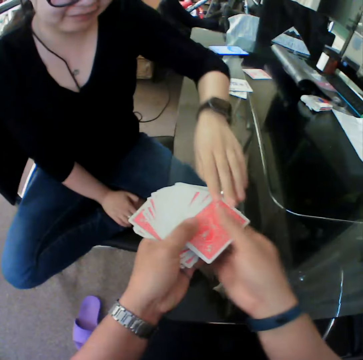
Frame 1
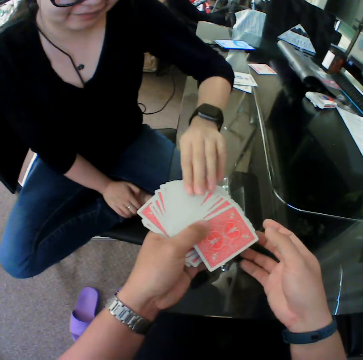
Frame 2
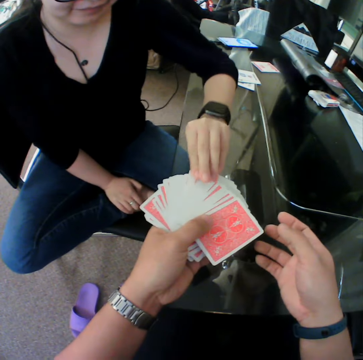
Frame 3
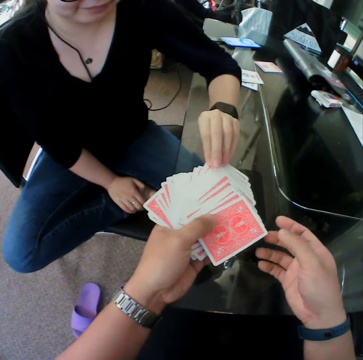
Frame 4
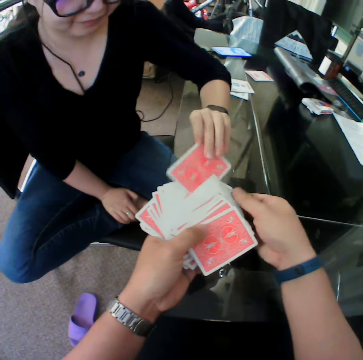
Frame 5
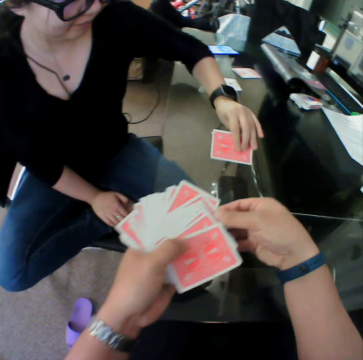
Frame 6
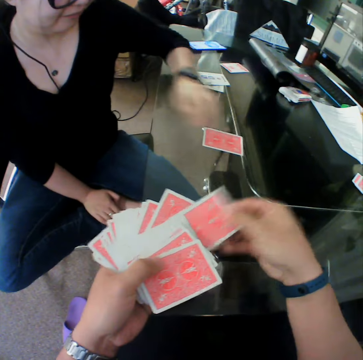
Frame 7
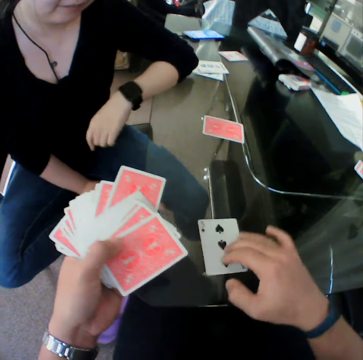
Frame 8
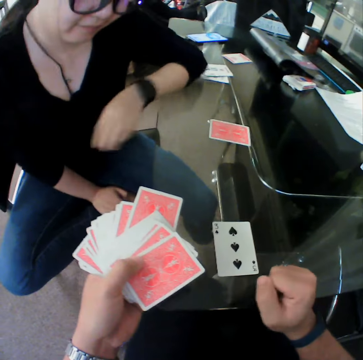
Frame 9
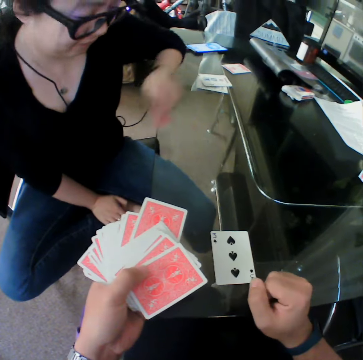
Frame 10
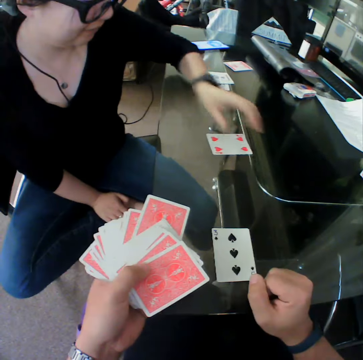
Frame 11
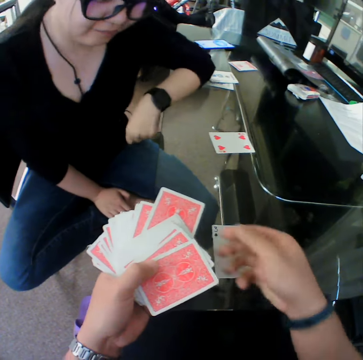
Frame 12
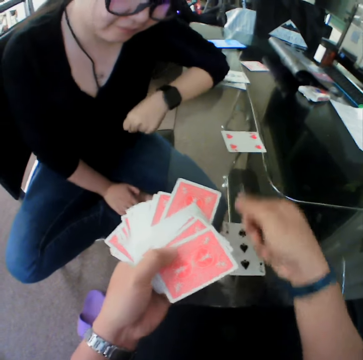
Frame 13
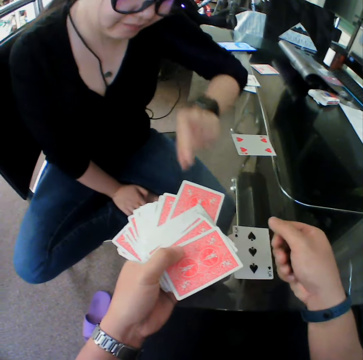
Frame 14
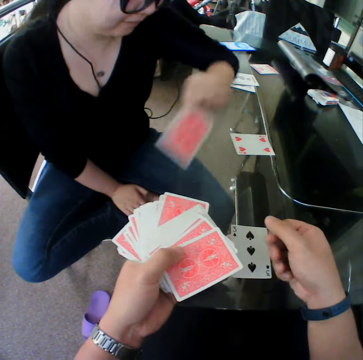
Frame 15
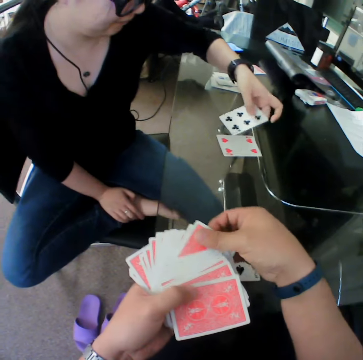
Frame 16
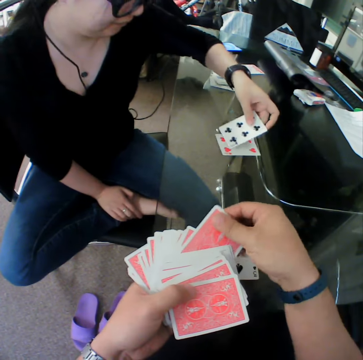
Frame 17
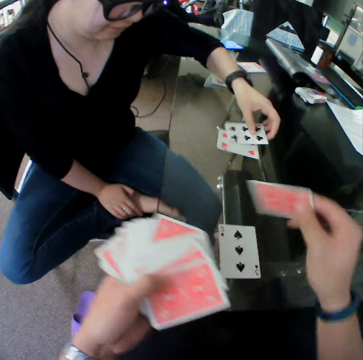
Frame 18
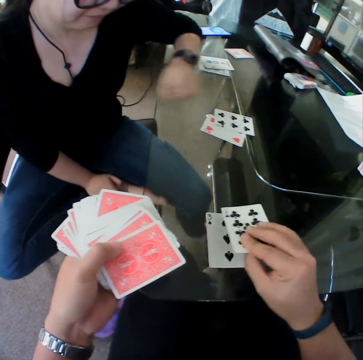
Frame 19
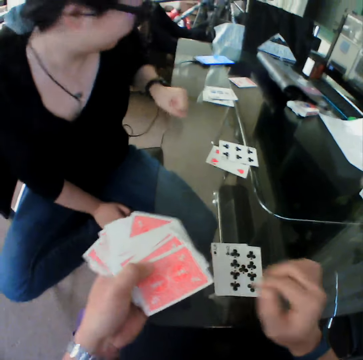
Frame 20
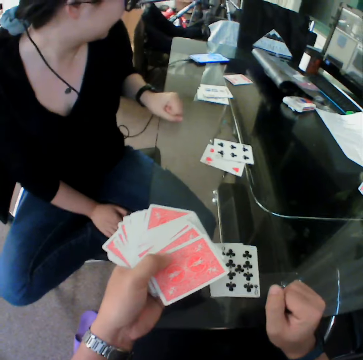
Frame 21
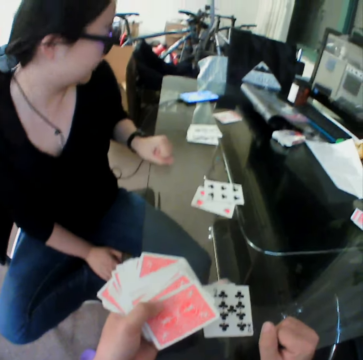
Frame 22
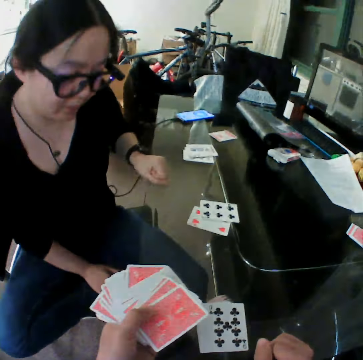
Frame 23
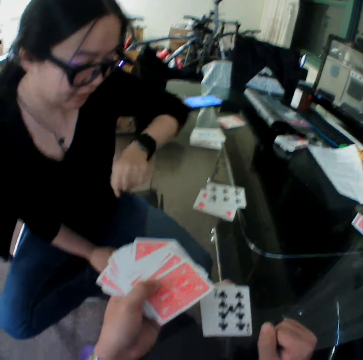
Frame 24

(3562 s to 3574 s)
The woman picks a card from the camera wearer's hands with her left hand. The woman drops the card on the table with her right hand. The camera wearer picks a card on his left hand with his right hand. He drops the card on the table with his right hand. The woman picks a card on the table with her left hand. The woman drops the card on the table with her right hand. The woman picks a card from the camera wearer's hands with her left hand. The woman drops the card on the table with her left hand. The camera wearer picks a card on his left hand with his right hand. He drops the card on the table with his right hand.

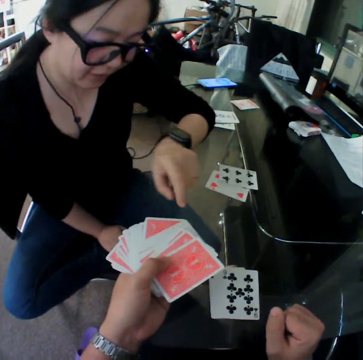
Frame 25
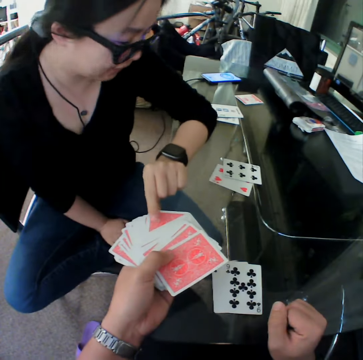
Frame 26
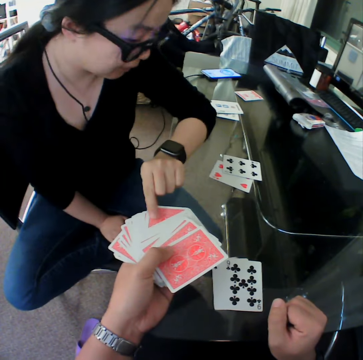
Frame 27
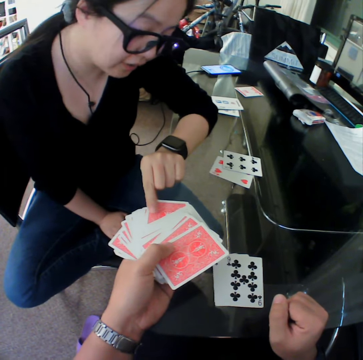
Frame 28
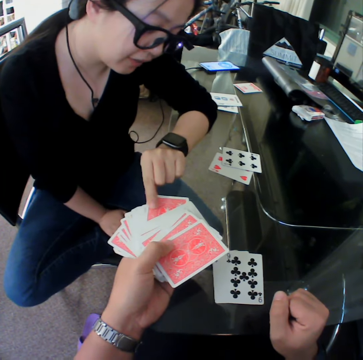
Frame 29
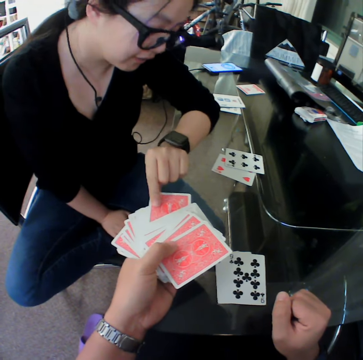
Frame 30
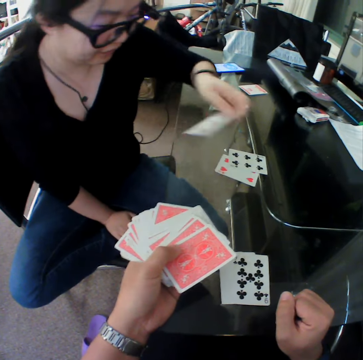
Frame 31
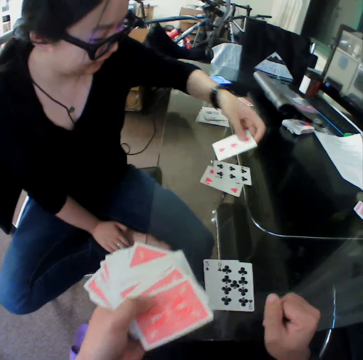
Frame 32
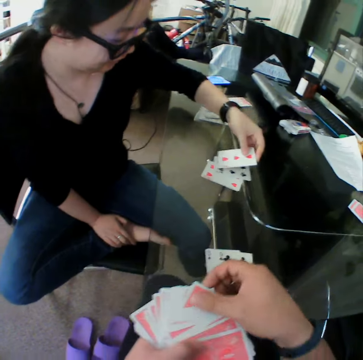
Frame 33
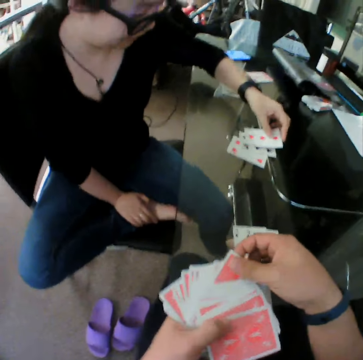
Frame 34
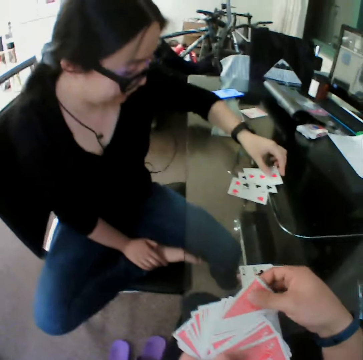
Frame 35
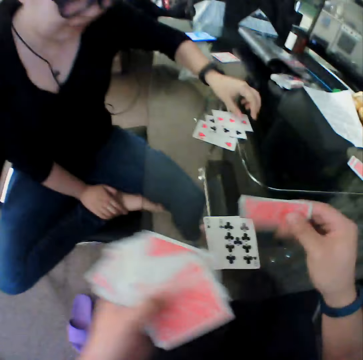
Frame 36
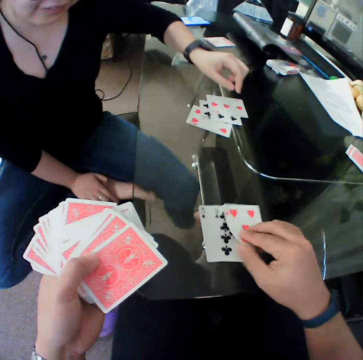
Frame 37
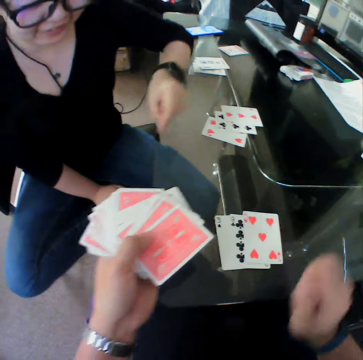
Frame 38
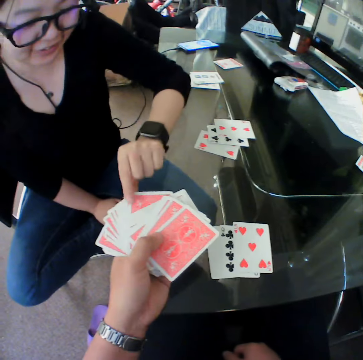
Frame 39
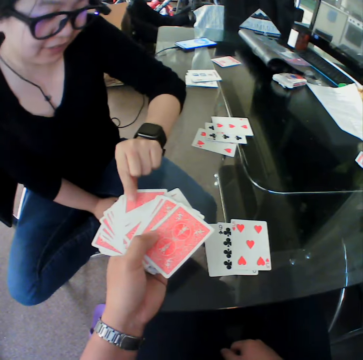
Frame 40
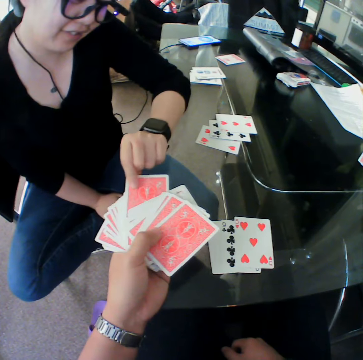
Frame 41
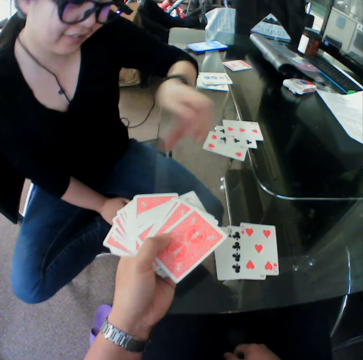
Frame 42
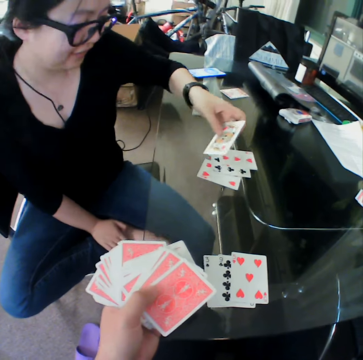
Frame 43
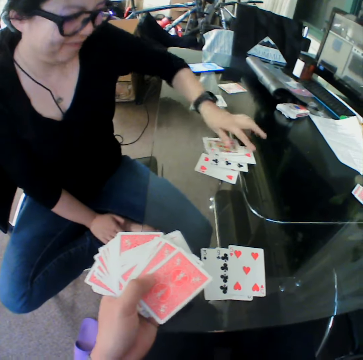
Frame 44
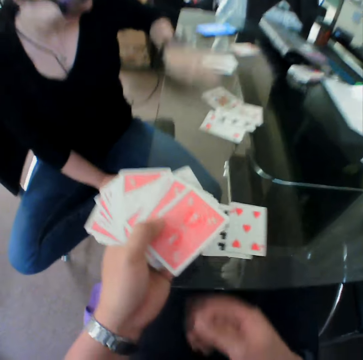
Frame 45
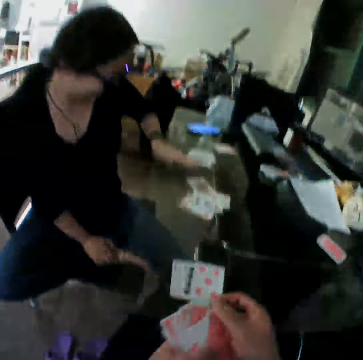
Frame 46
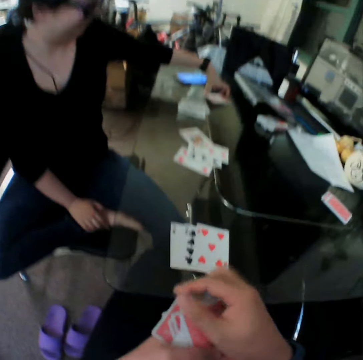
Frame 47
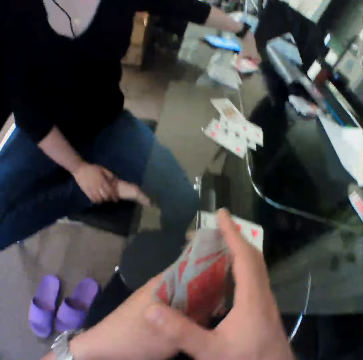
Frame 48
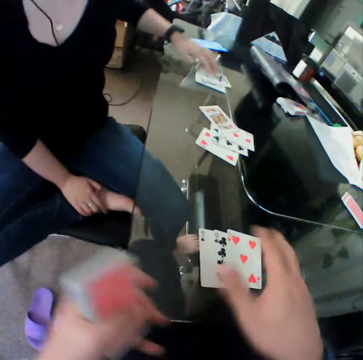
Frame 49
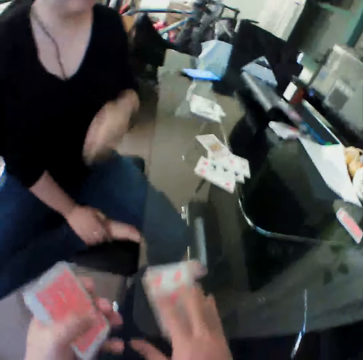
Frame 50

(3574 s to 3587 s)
The woman picks a card from the camera wearer's hands with her left hand. The woman drops the card on the table with her left hand. The camera wearer picks a card on his left hand with his right hand. He drops the card on the table with his right hand. The woman picks a card from the camera wearer's hands with her left hand. The woman drops the card on the table with her left hand. The woman hits the table. The camera wearer arranges the cards with both hands. The woman picks cards on the table with her left hand. The woman drops the cards on the table with her left hand. The camera wearer picks cards on the table with his right hand.

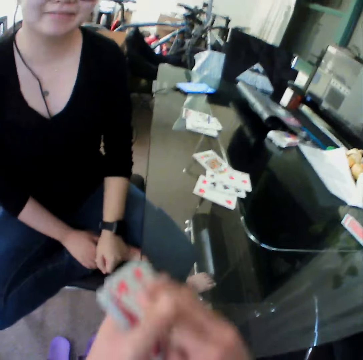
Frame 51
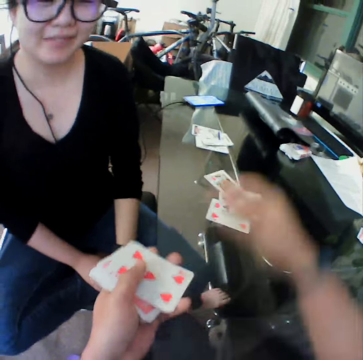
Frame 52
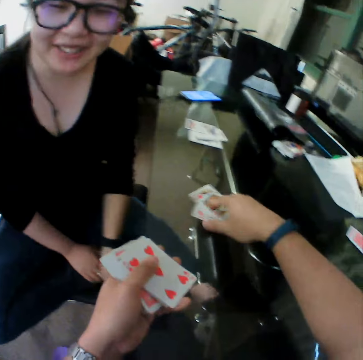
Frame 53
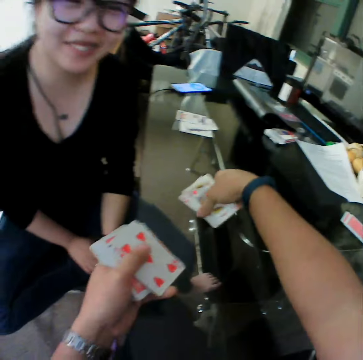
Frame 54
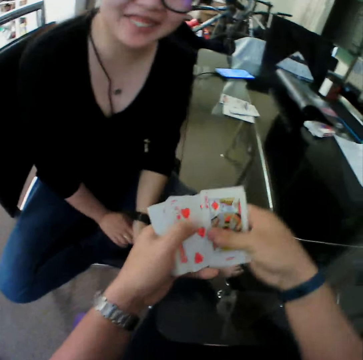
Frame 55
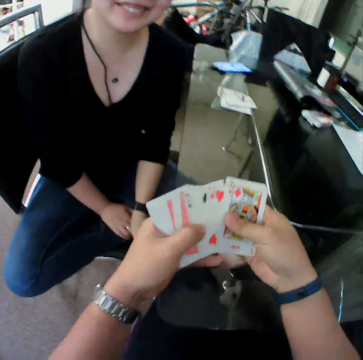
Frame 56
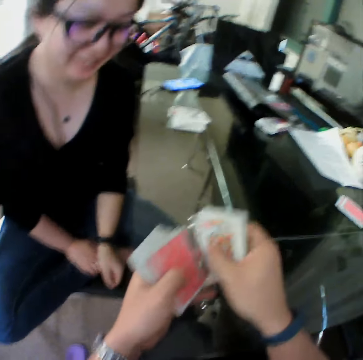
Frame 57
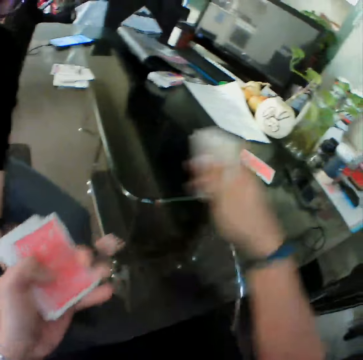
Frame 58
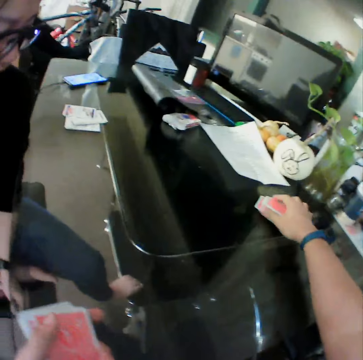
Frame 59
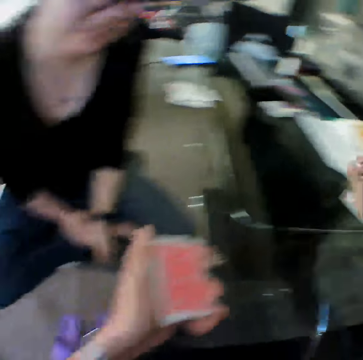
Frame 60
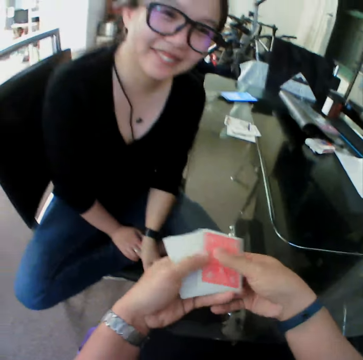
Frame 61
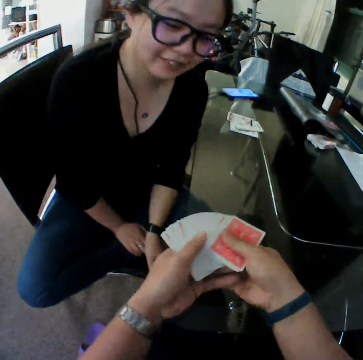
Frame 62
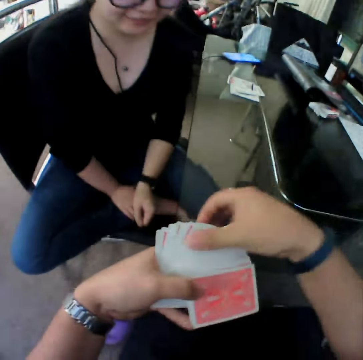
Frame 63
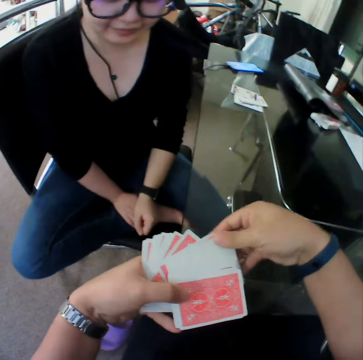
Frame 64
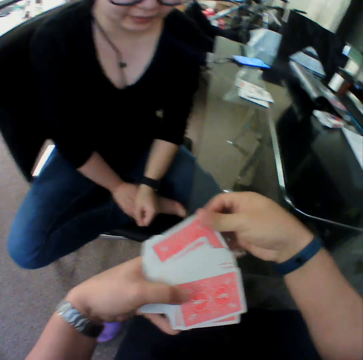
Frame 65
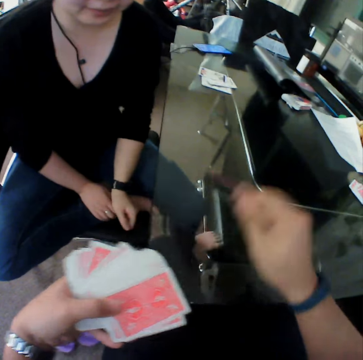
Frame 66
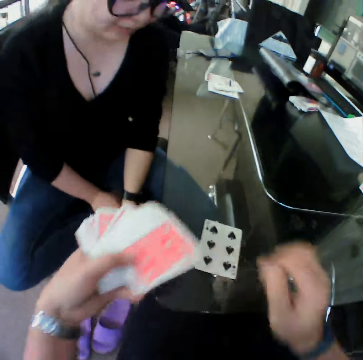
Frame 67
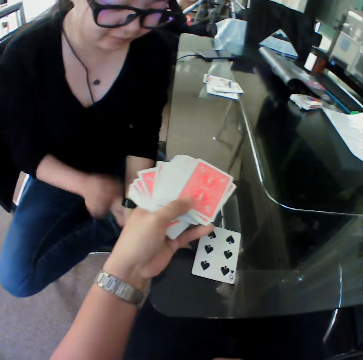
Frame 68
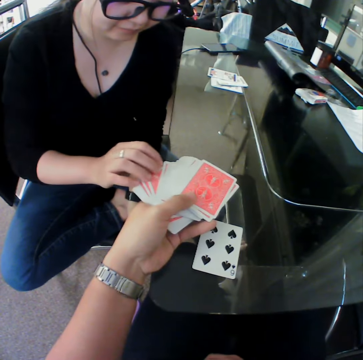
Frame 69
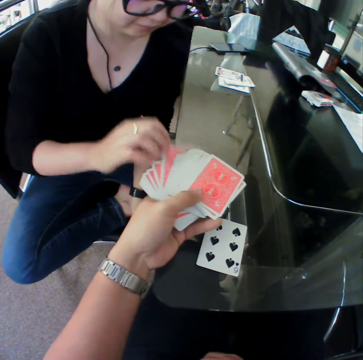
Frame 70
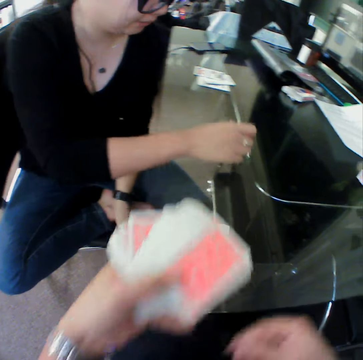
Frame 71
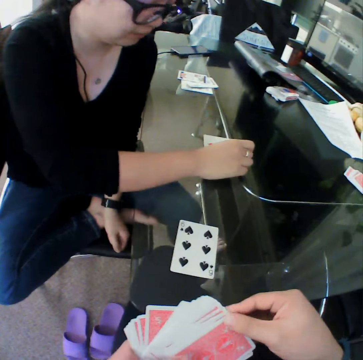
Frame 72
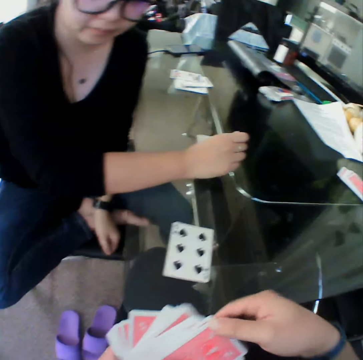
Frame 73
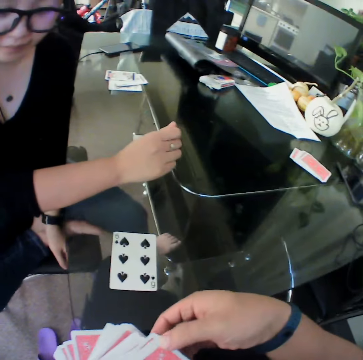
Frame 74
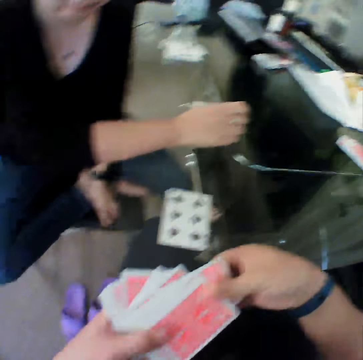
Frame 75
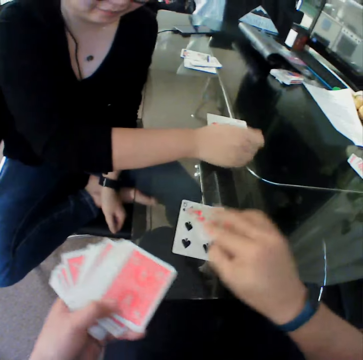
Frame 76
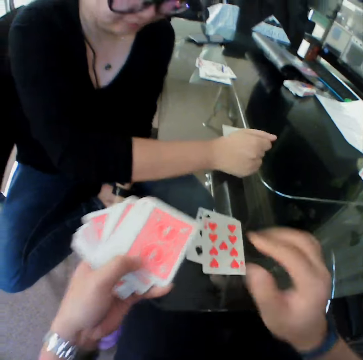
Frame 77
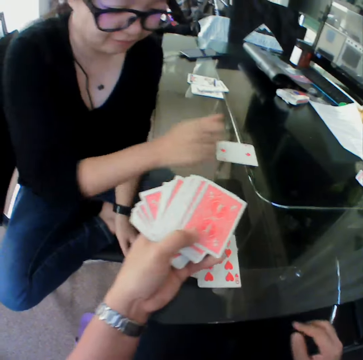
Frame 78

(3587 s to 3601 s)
The camera wearer transfers the cards from his right hand to his left hand. He picks cards on the table with his right hand. He transfers the cards from his right hand to his left hand. He removes cards from his left hand with his right hand. He drops the cards on the table with his right hand. He spreads the cards on his left hand with both hands. He picks a card from his left hand with his right hand. He drops the card on the table with his right hand. He stretches his left hand towards the woman. The woman picks a card from the camera wearer's hands with her left hand. The woman drops the cards on the table with her right hand. The camera wearer picks a card from his left hand with his right hand. He drops the card on the table with his right hand.
